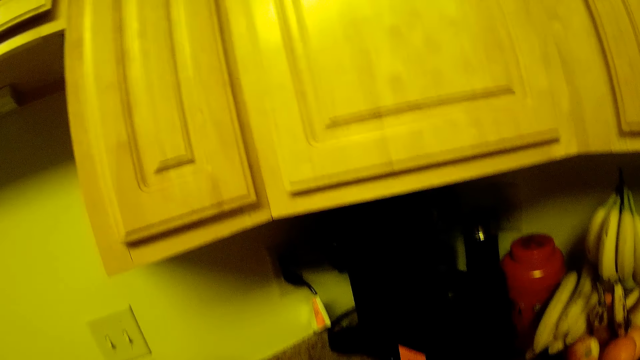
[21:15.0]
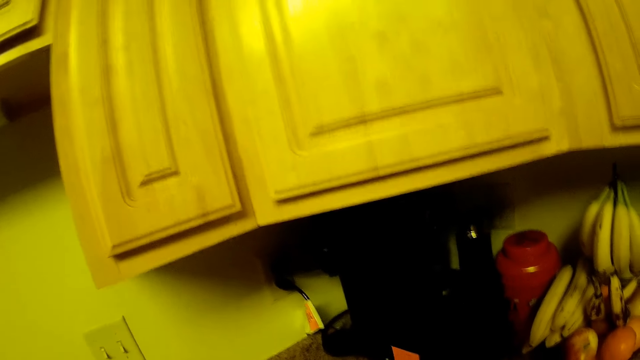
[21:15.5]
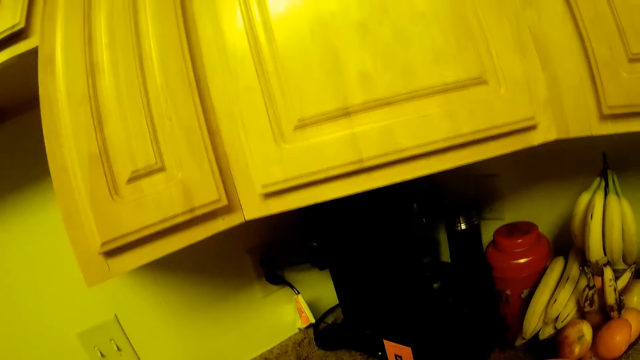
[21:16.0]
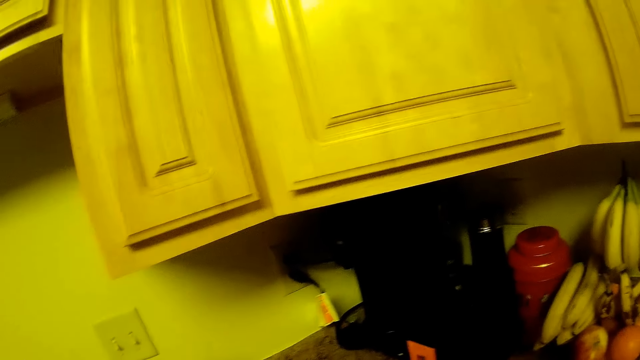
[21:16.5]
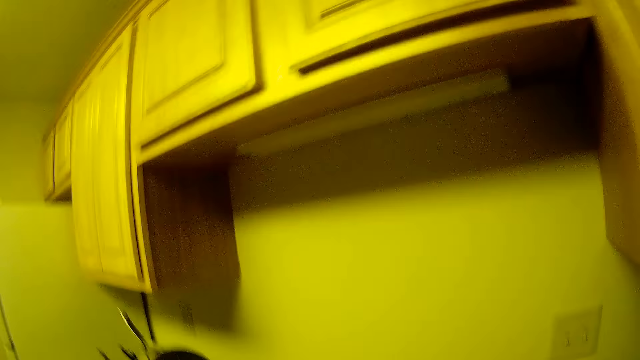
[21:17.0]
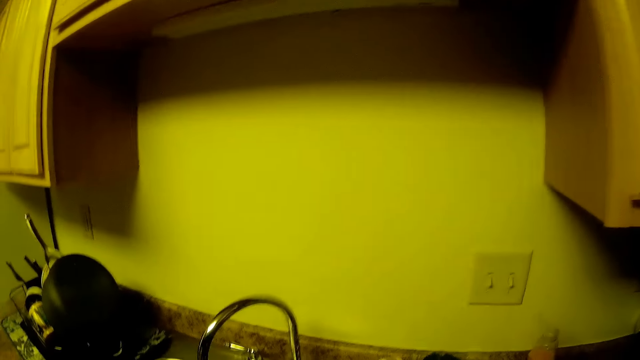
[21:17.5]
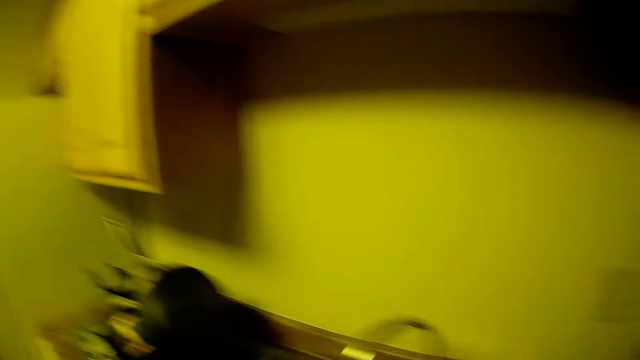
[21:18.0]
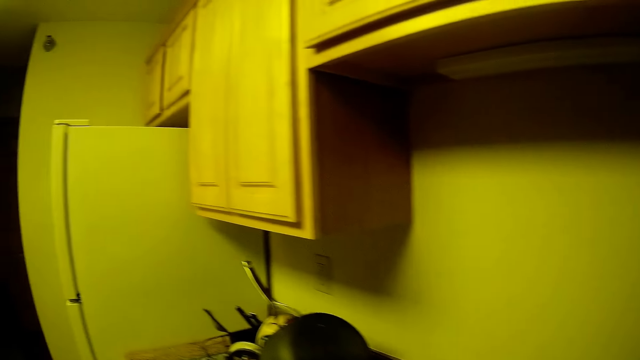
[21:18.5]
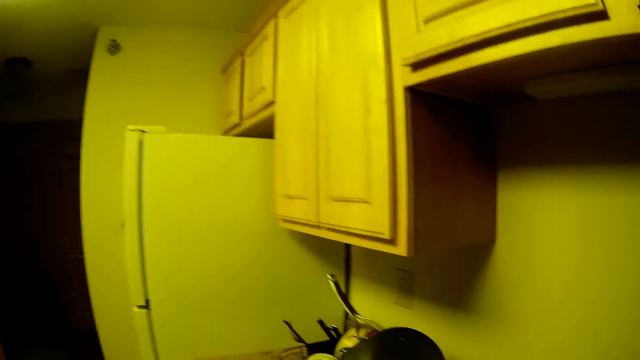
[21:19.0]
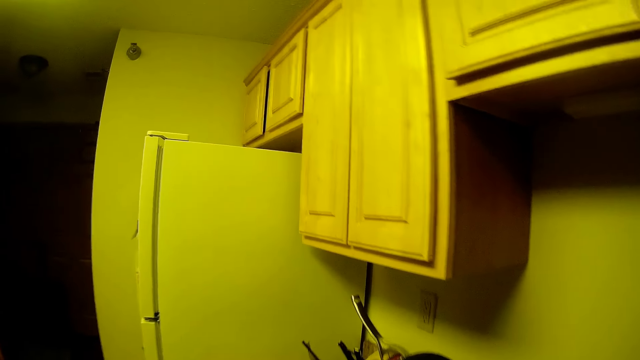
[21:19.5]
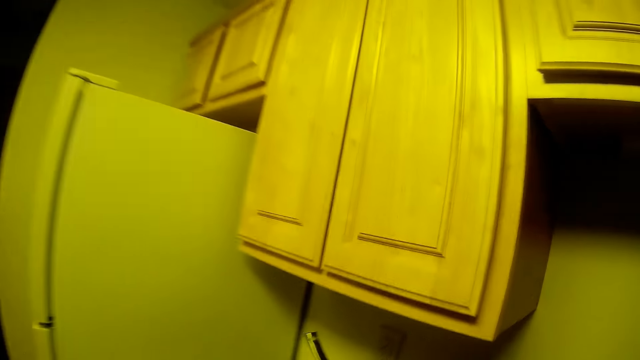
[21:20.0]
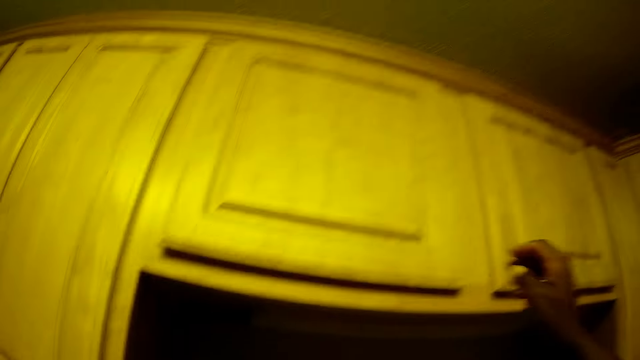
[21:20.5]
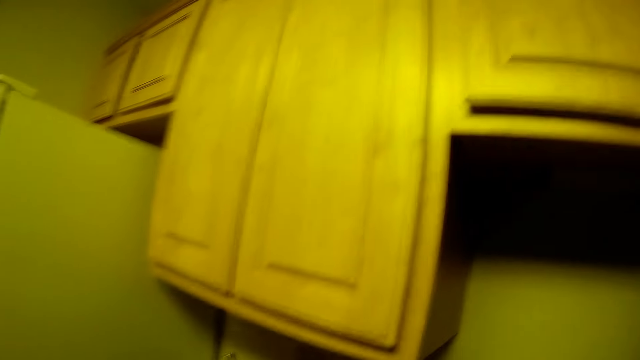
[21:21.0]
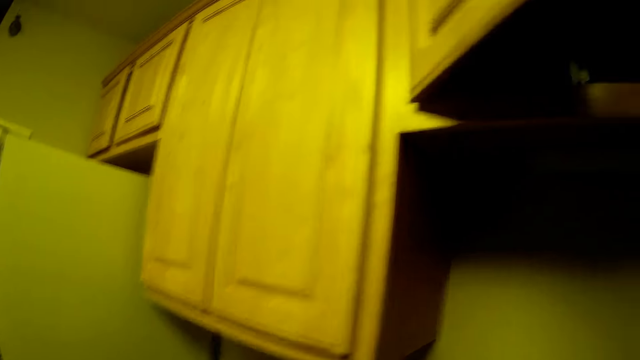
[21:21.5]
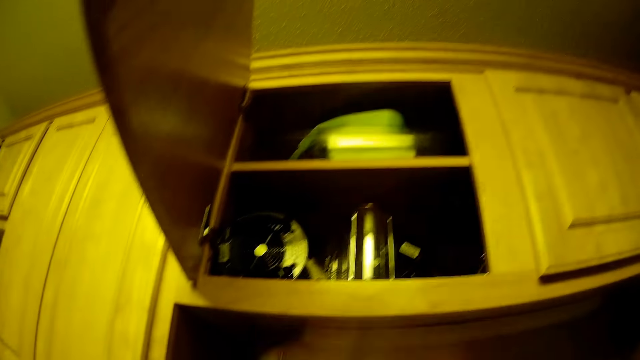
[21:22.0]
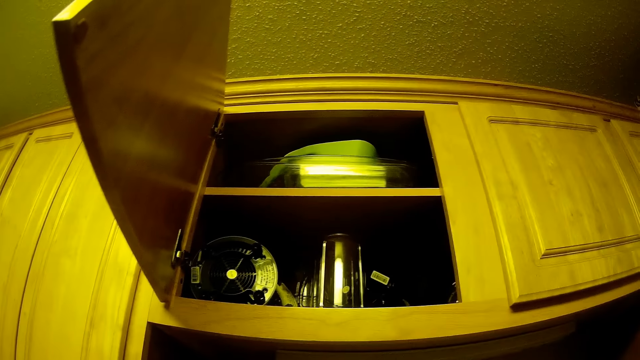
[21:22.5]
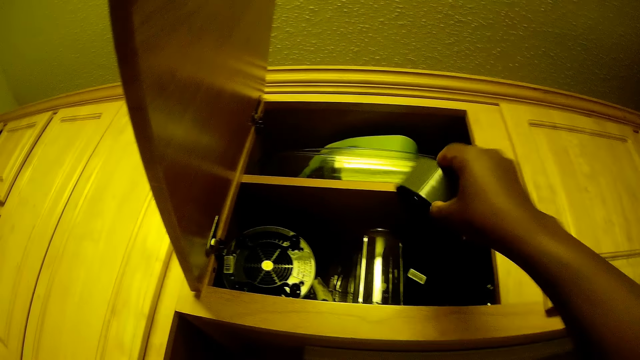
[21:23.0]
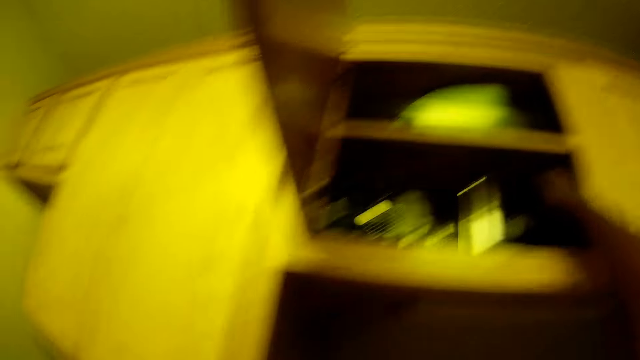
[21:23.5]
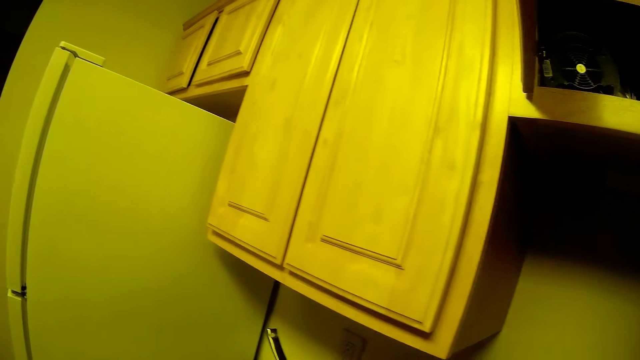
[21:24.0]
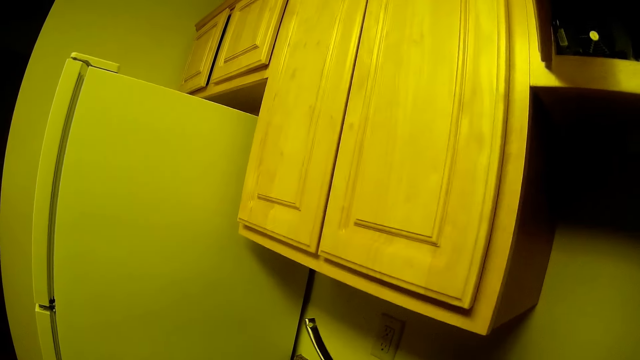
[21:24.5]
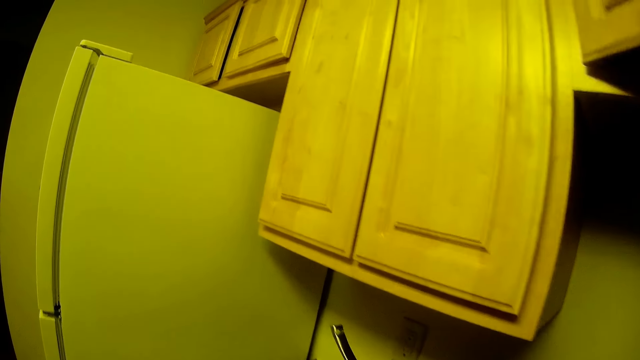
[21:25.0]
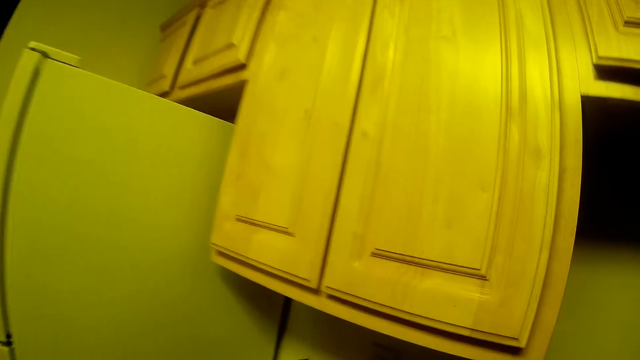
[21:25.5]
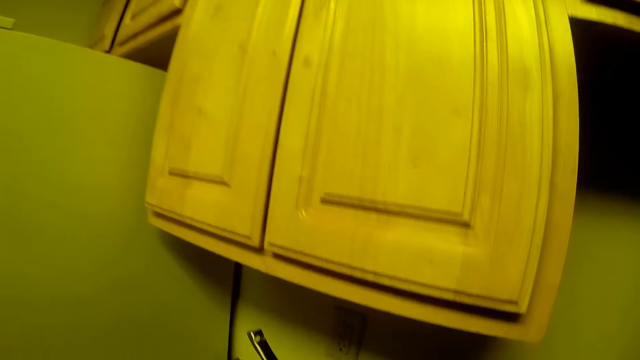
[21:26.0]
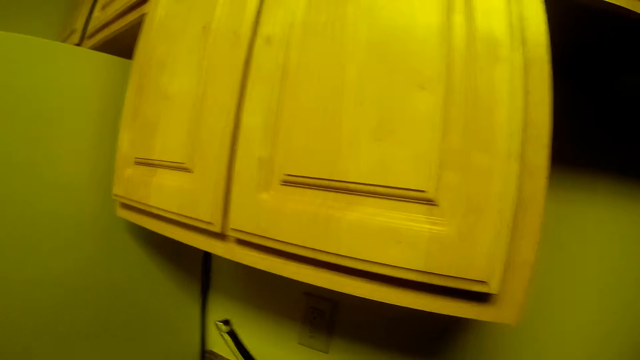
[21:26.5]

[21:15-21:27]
The camera wearer looks at the kitchen cabinet. She opens one of the doors of the kitchen wall cabinet with her right hand. She places a plate in the kitchen wall cabinet. She closes the door of the kitchen wall cabinet with her right hand.

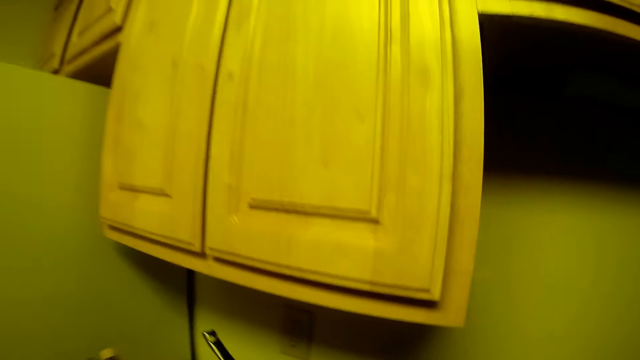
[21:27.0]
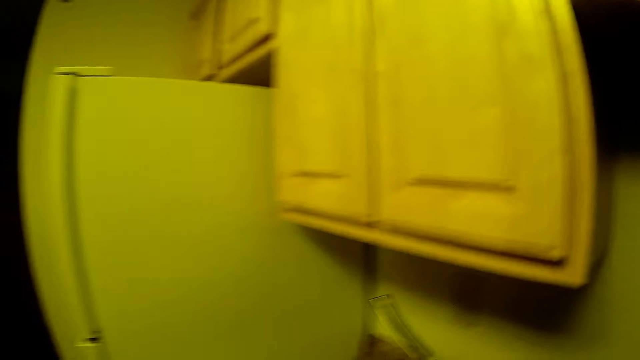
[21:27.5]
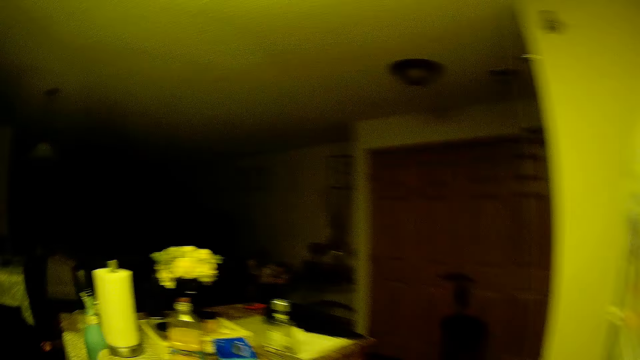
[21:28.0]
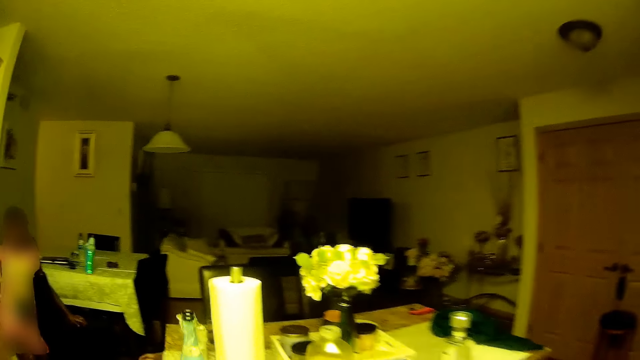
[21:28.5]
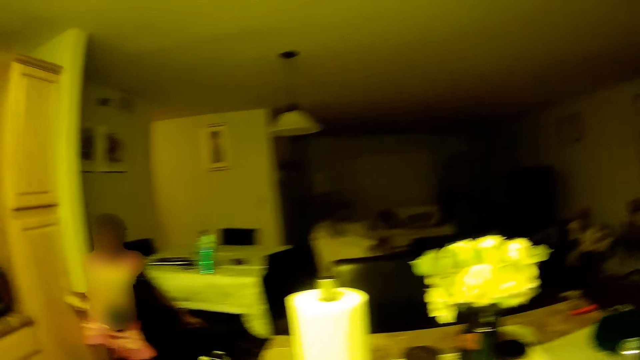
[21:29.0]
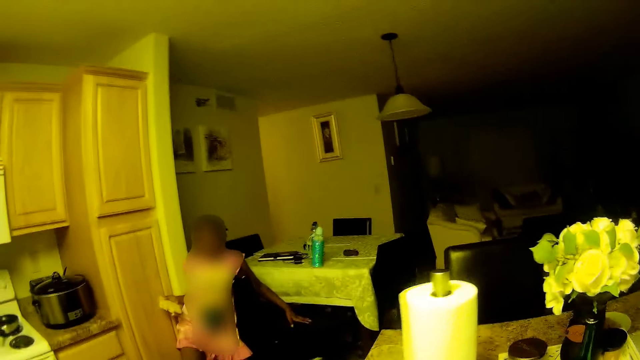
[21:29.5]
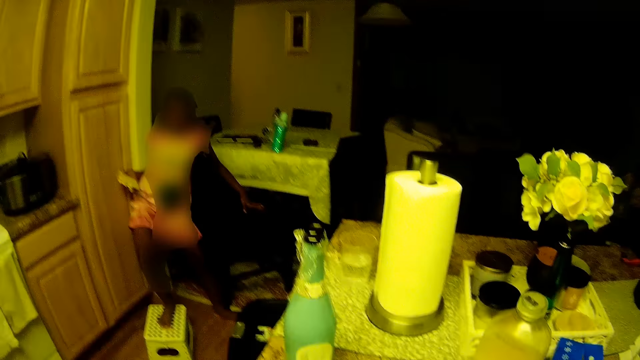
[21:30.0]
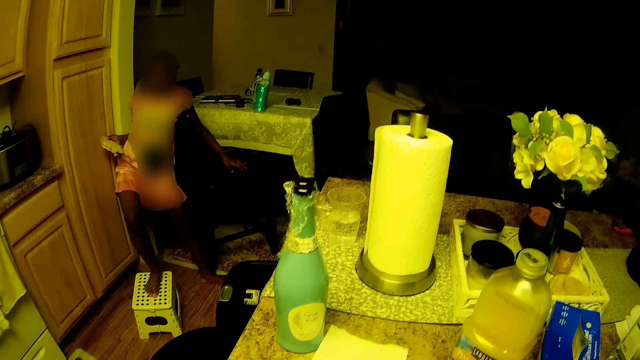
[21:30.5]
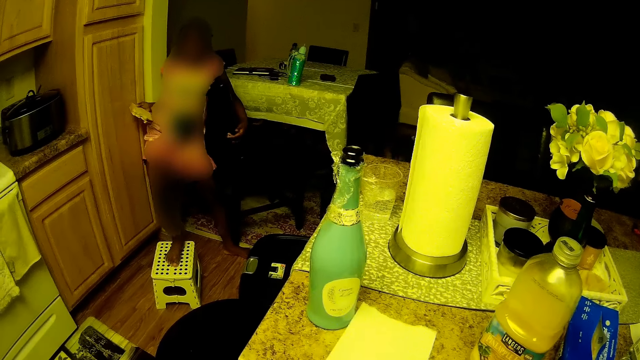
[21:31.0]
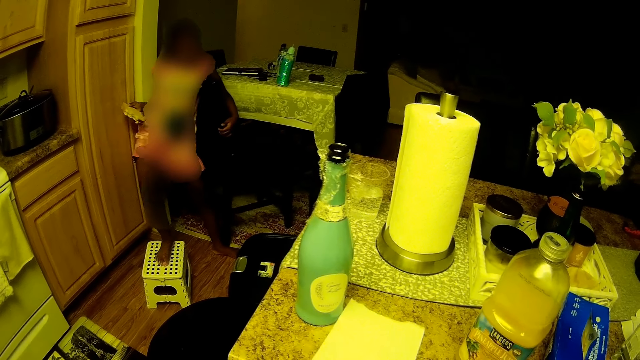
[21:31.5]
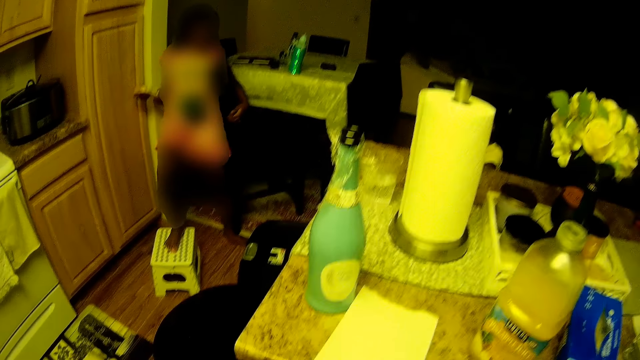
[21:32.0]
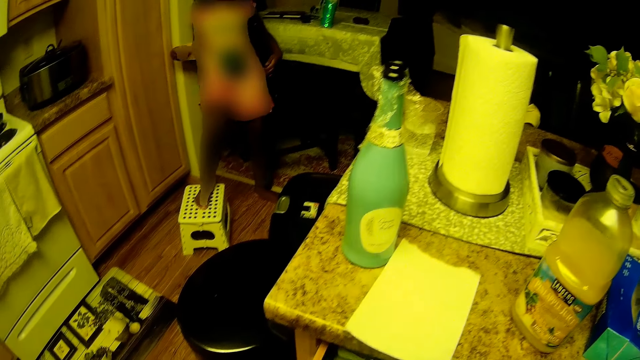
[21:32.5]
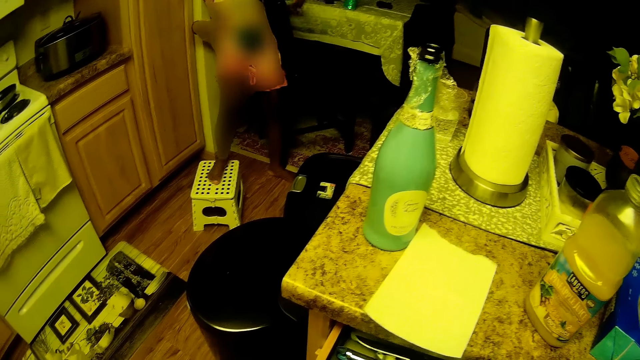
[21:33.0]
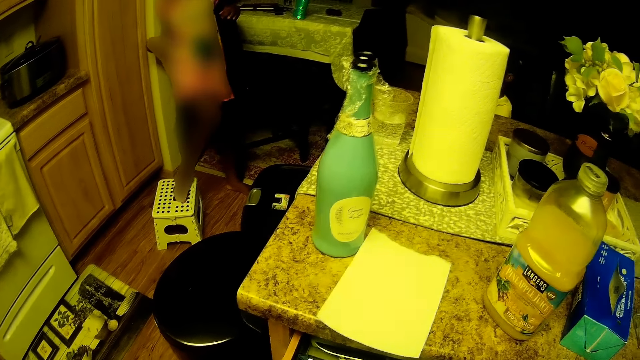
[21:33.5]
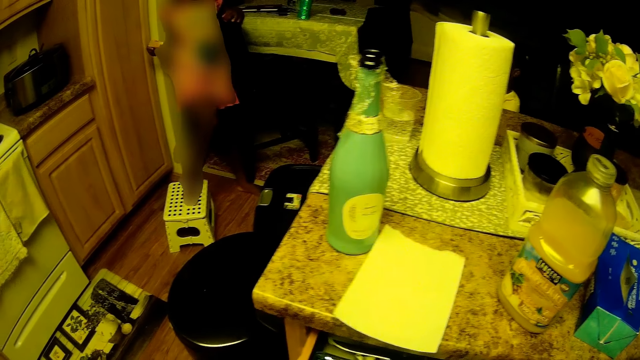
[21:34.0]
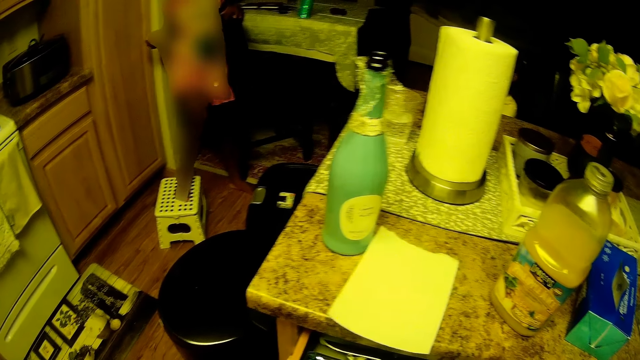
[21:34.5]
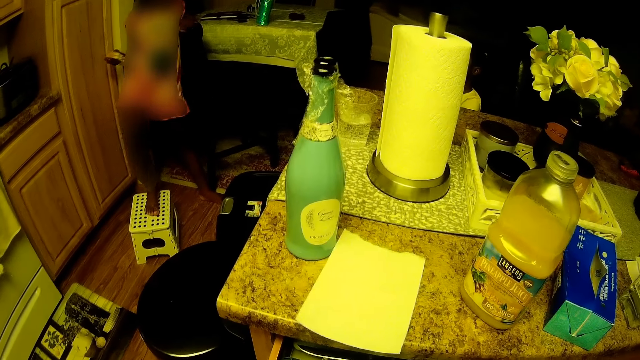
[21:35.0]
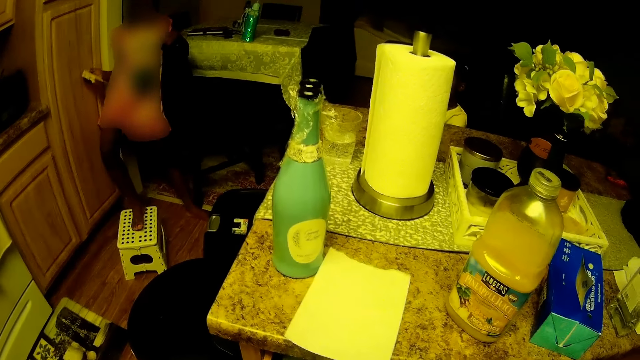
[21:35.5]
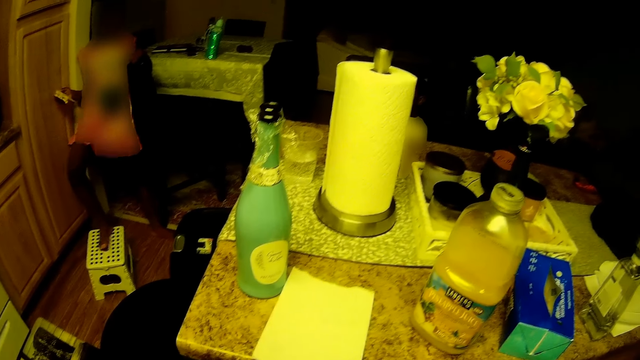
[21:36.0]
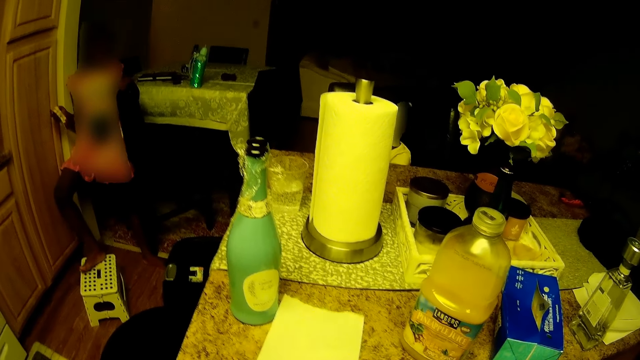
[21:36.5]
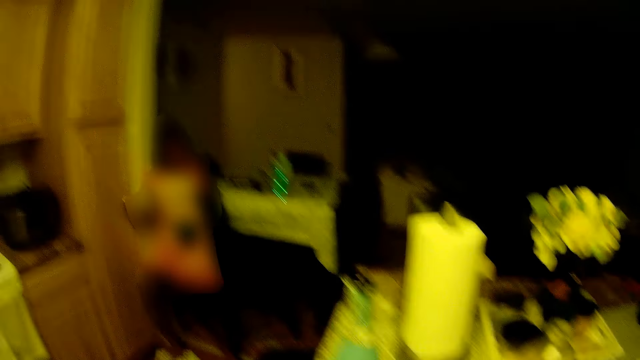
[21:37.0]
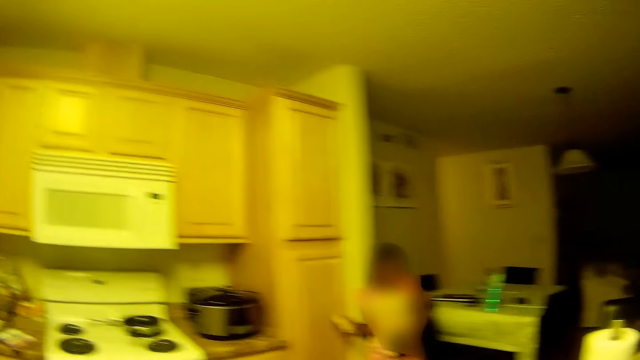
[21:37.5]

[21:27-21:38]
The camera wearer looks around.
